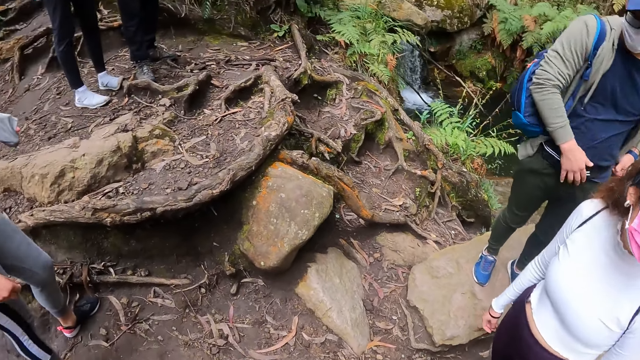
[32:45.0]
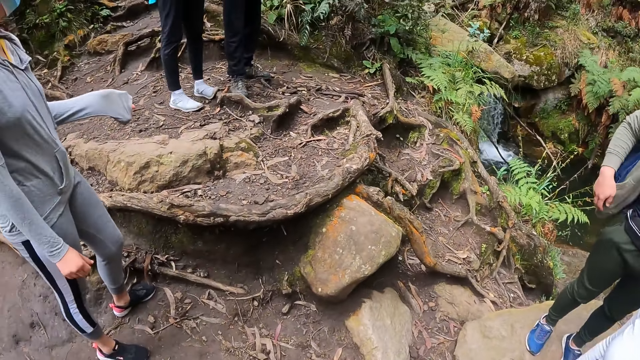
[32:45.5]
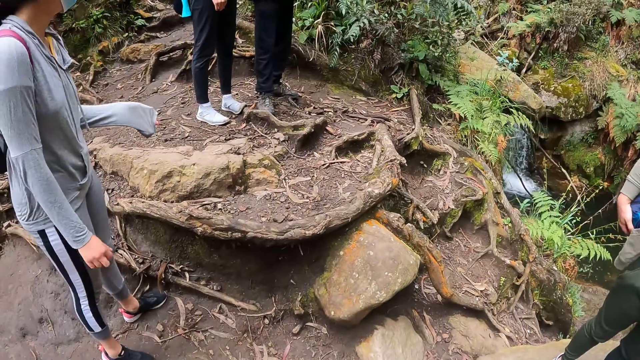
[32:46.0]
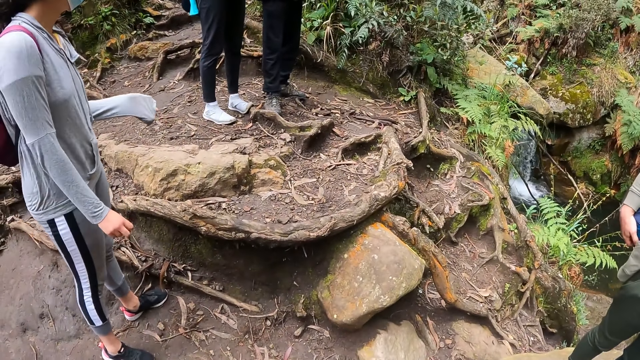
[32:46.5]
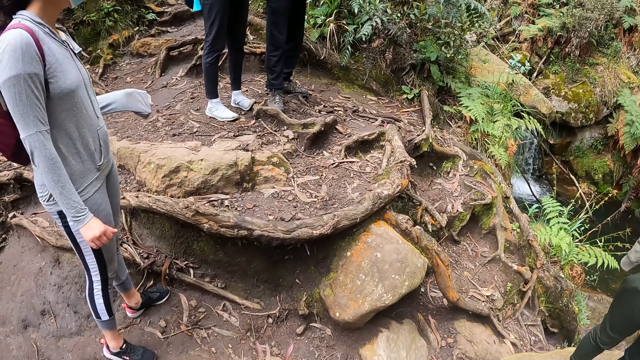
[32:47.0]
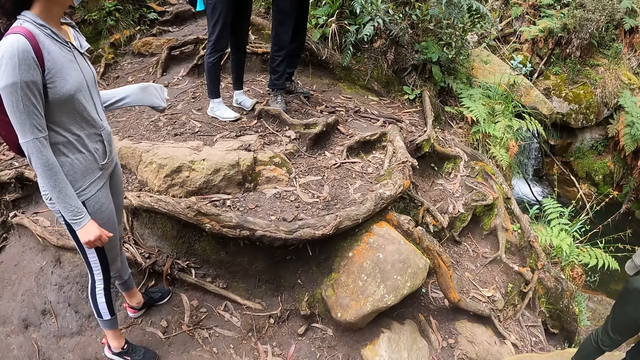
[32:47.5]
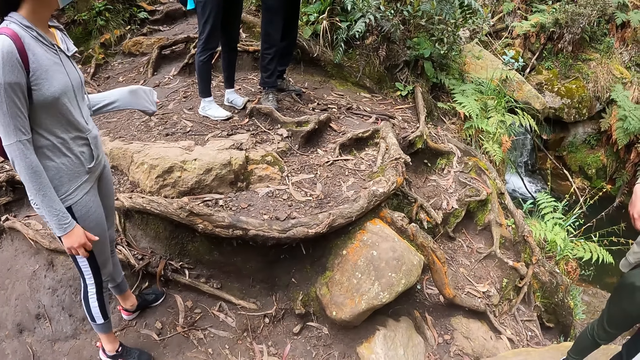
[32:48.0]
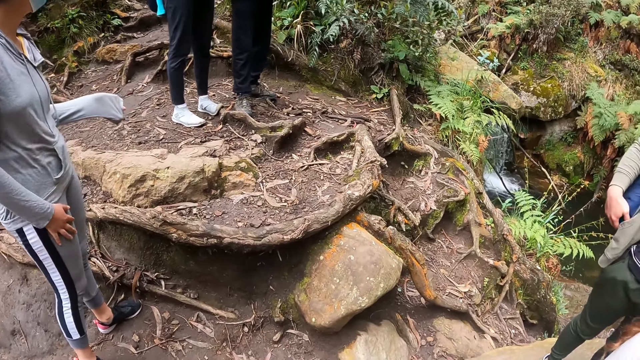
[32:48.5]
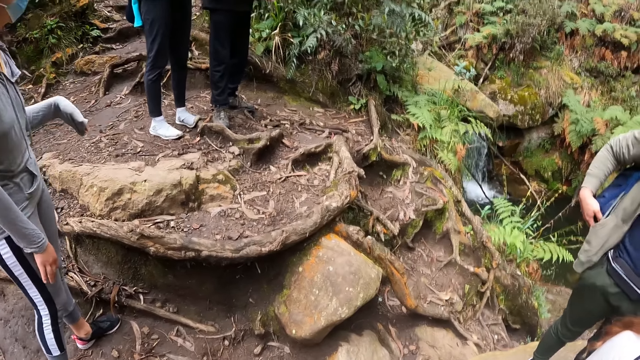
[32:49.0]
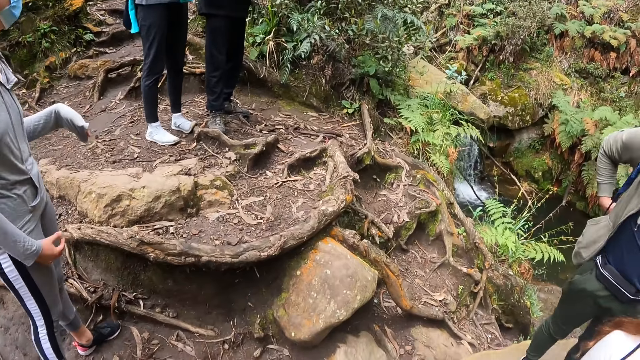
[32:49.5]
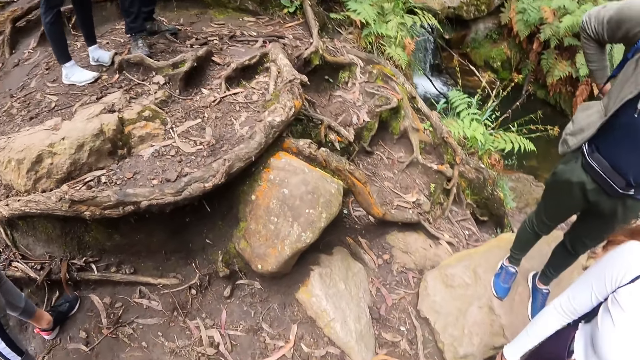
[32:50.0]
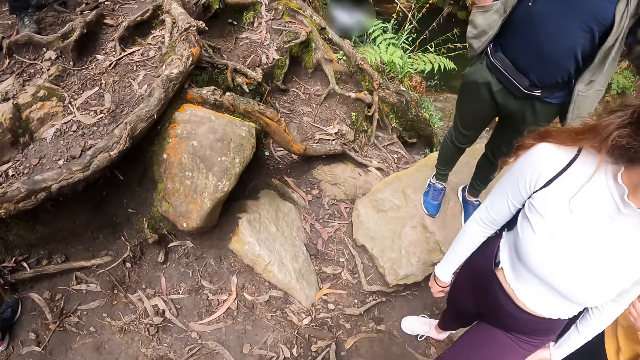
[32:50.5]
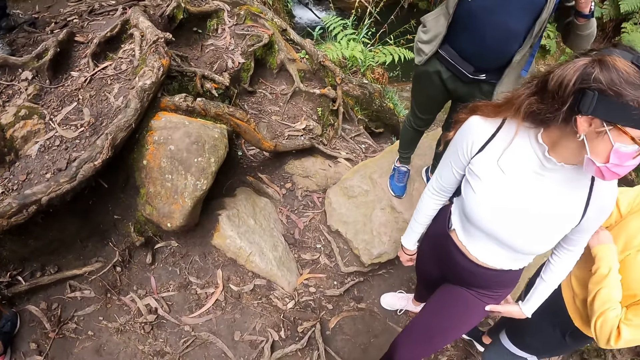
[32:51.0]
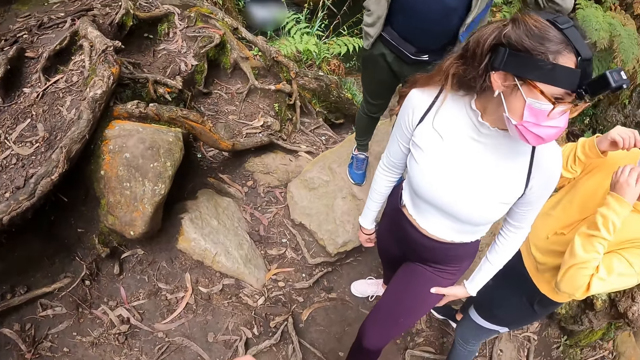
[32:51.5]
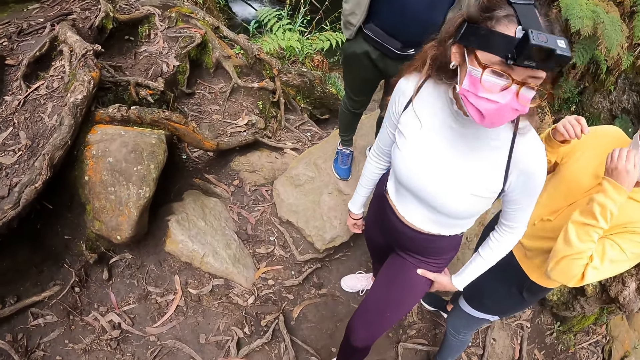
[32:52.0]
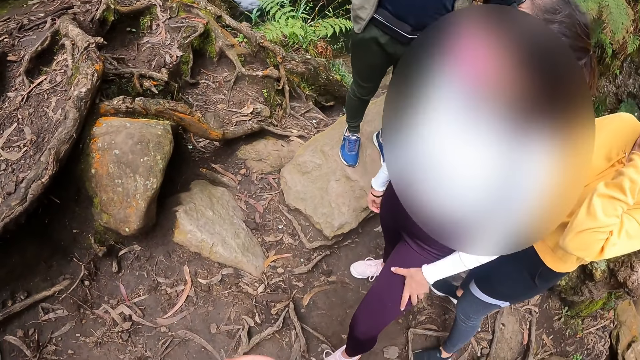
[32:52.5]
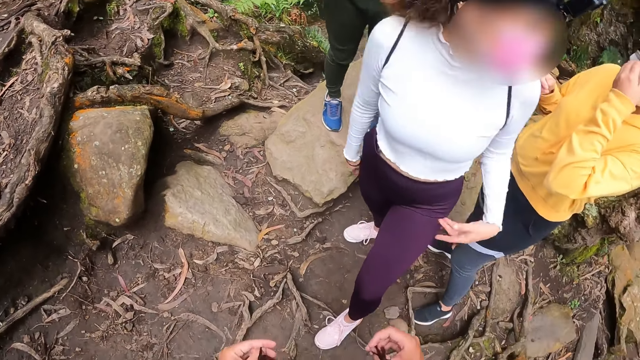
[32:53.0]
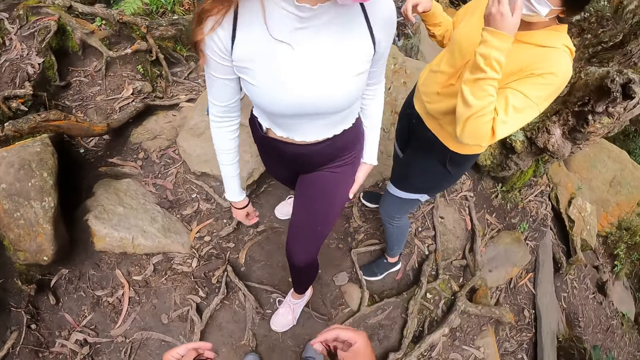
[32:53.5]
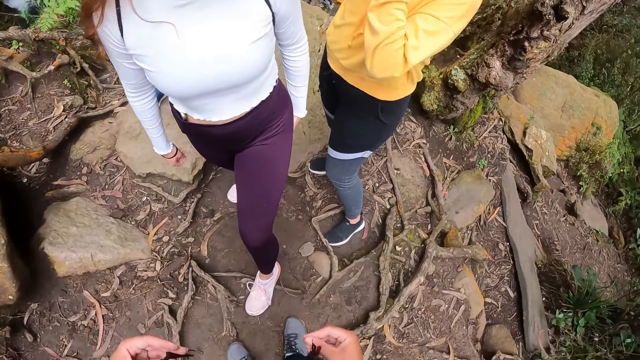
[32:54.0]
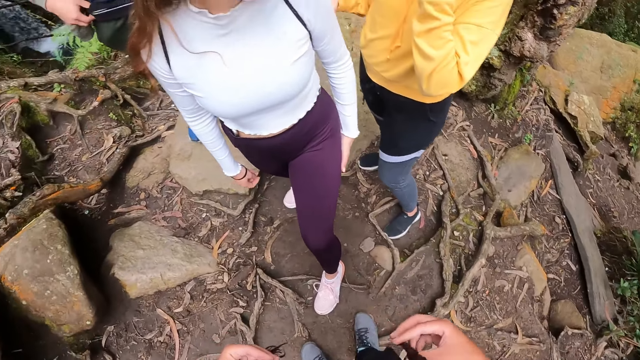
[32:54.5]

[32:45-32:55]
A woman interacts with a man. The woman rubs the fingers of her right hand together and rubs her right leg with her right hand. Another man adjusts the bag with both hands. Another woman interacts with a third woman. The third woman adjusts a face mask on her face with her left hand.

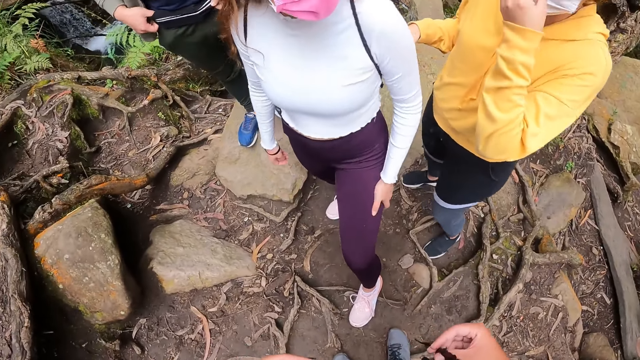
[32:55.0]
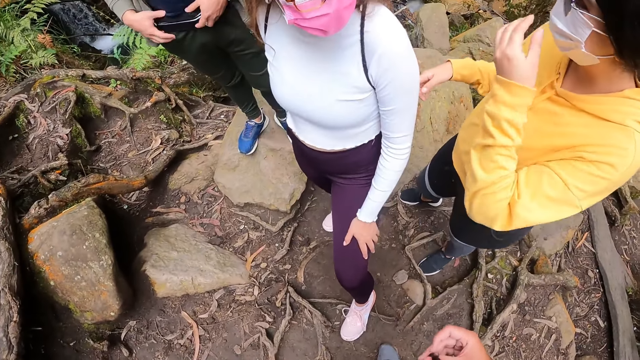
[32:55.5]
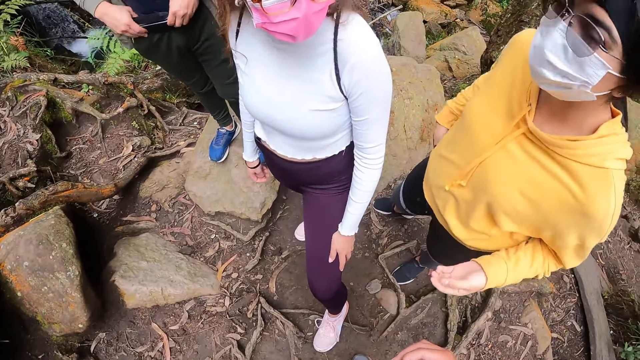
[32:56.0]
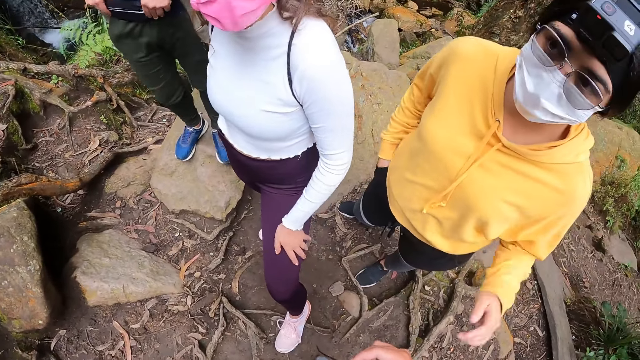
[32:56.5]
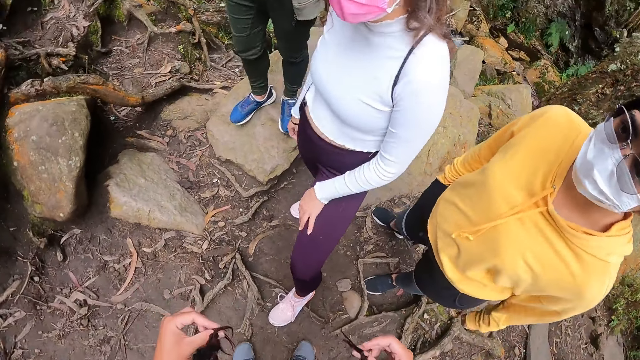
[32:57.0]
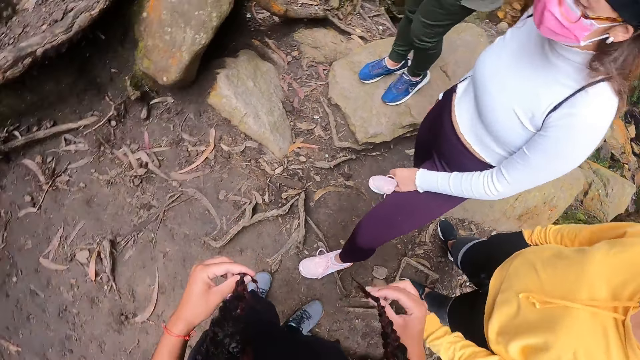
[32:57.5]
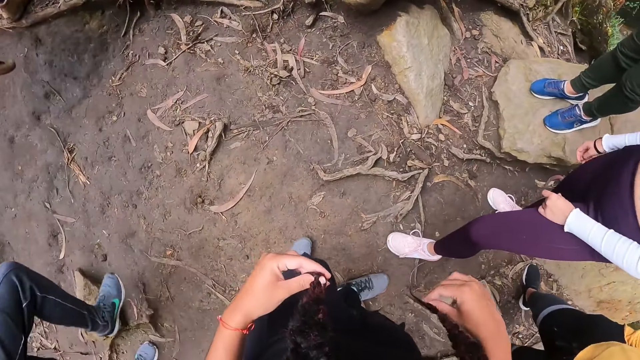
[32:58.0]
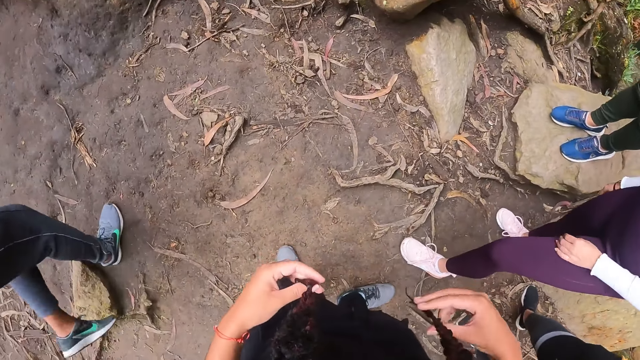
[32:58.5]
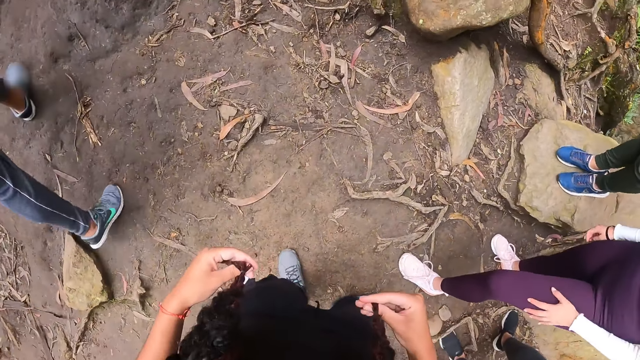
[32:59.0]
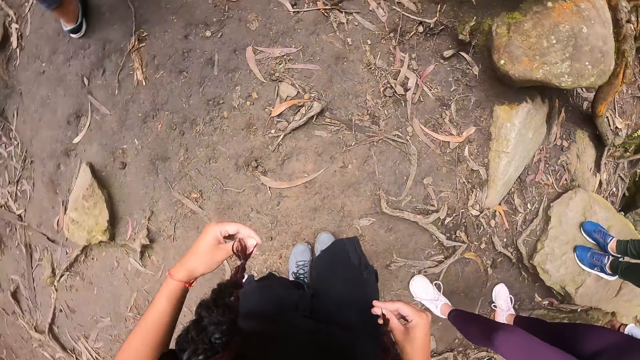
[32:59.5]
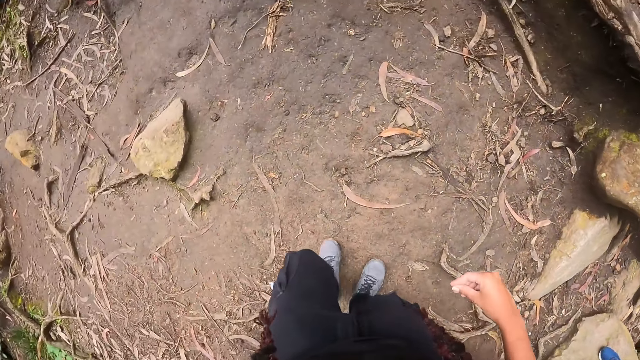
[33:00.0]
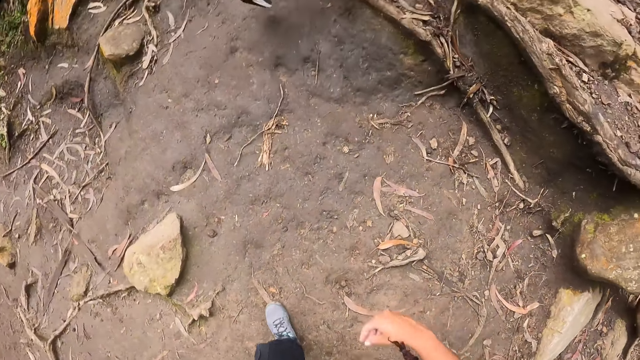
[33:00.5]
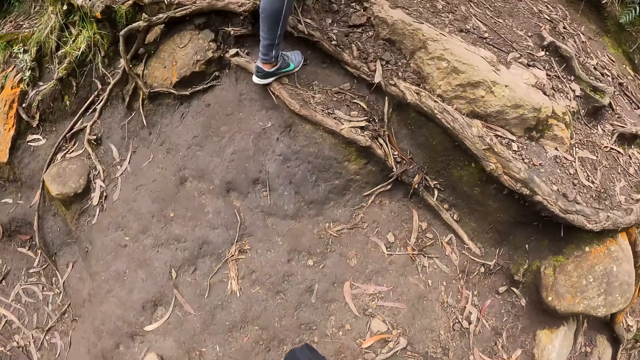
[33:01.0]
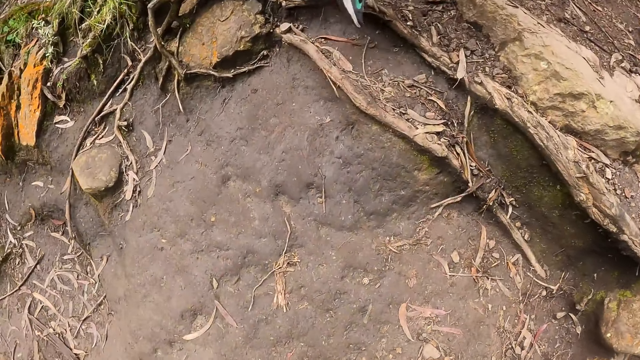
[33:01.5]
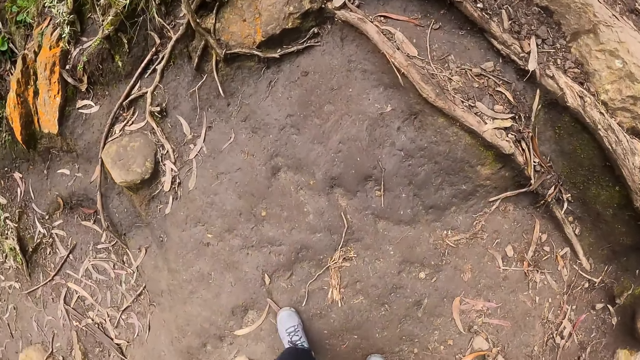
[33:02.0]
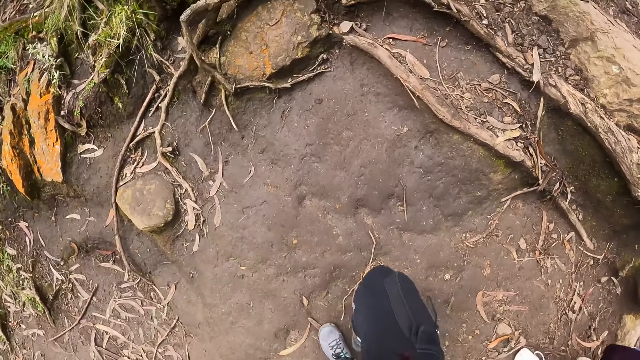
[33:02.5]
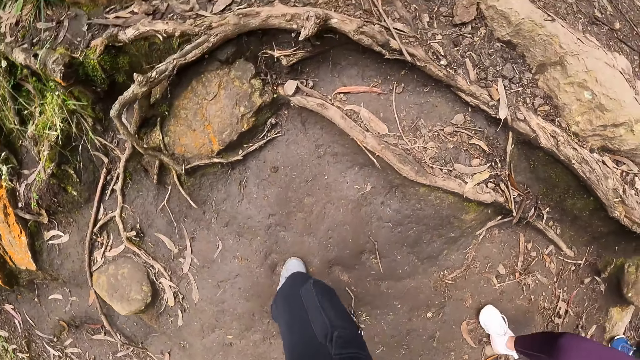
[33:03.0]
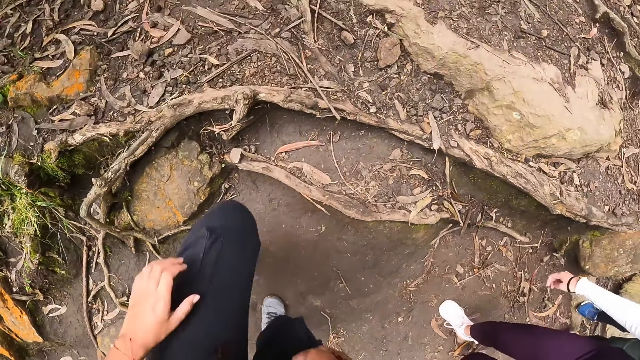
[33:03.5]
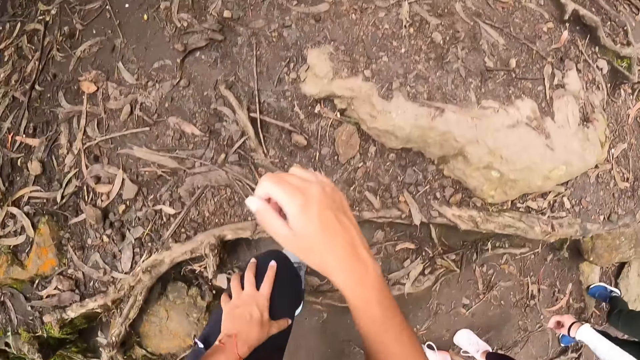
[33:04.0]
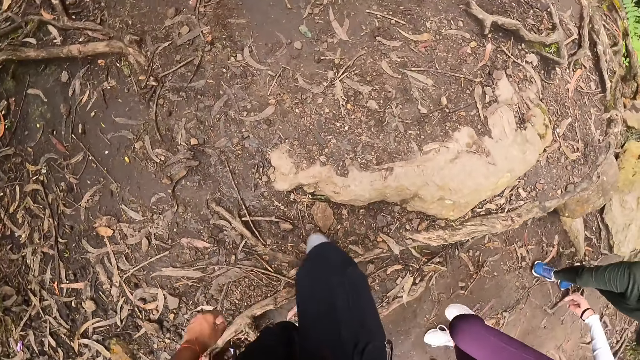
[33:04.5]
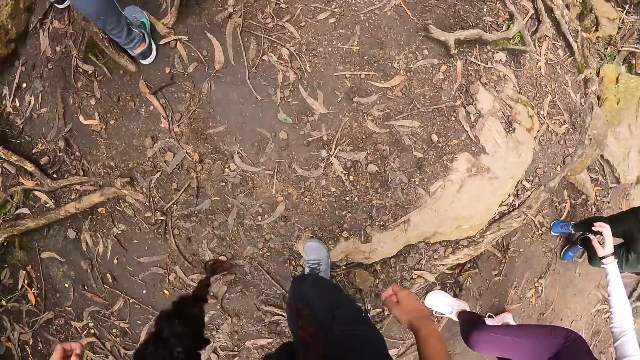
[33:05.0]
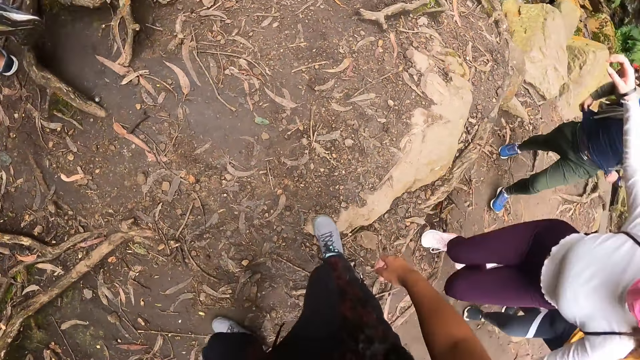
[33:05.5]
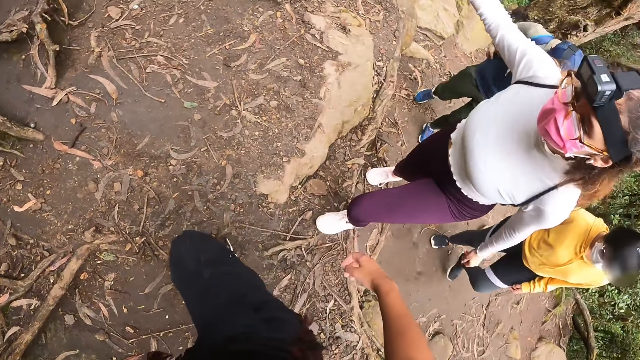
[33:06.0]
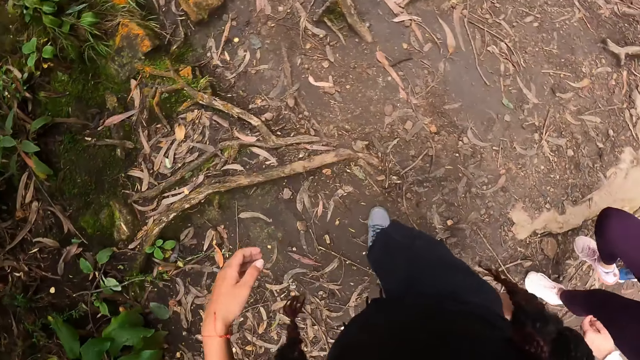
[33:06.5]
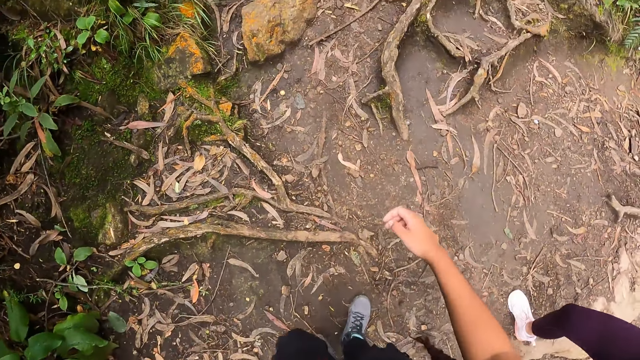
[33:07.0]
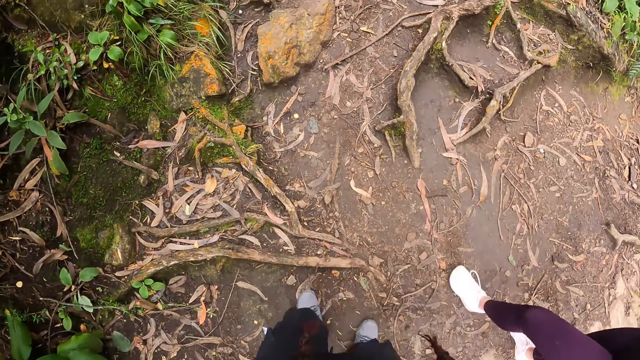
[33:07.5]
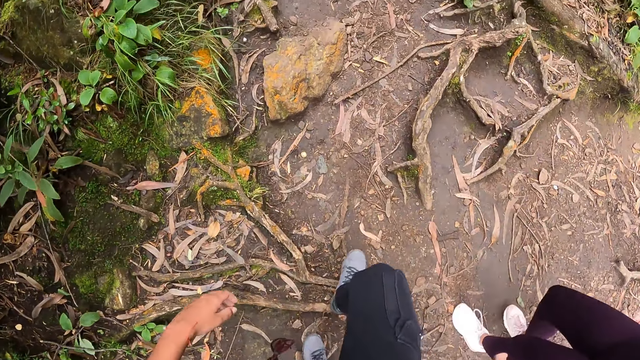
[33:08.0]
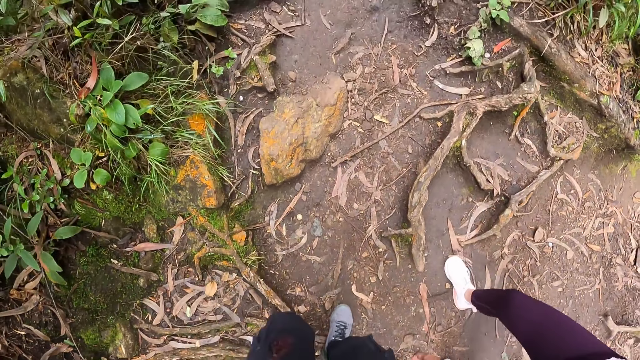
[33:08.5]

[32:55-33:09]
The camera wearer interacts with a woman. She turns. She holds her hair. A man hikes up a mountain. The camera wearer hikes up the mountain. Another woman hikes up the mountain. The camera wearer places her left hand on her left lap. Another man hikes up the mountain. The other woman raises her right hand. The first woman hikes up the mountain.
